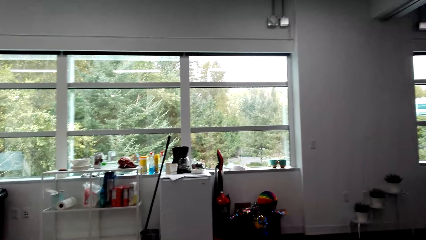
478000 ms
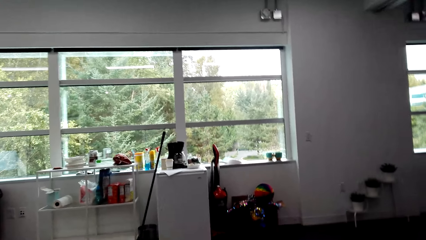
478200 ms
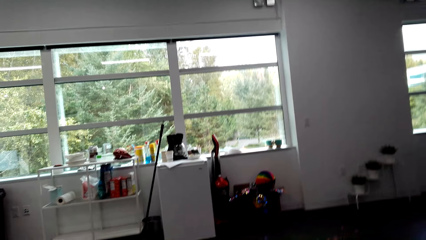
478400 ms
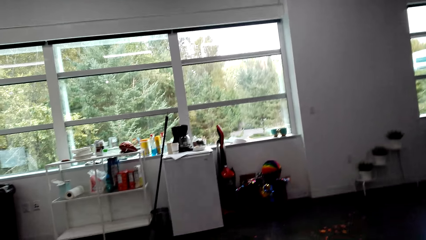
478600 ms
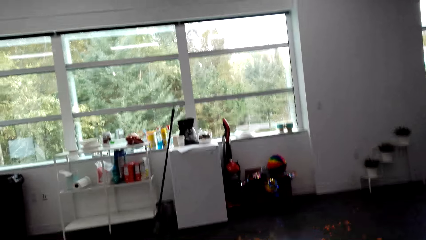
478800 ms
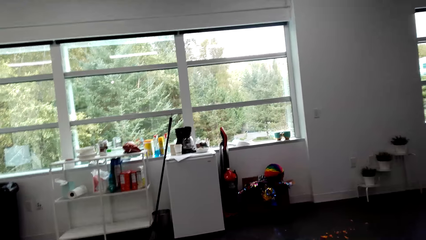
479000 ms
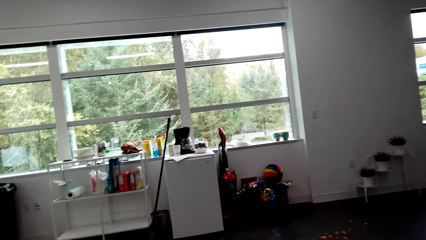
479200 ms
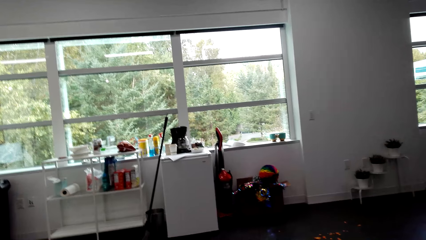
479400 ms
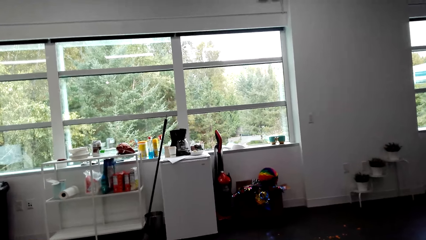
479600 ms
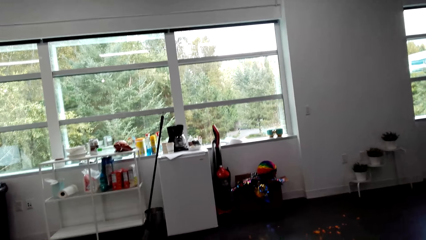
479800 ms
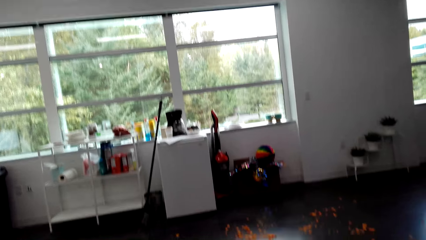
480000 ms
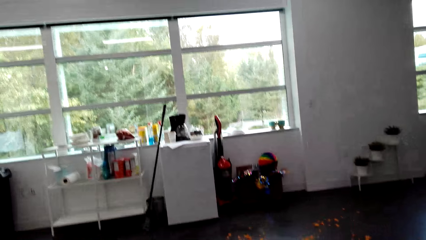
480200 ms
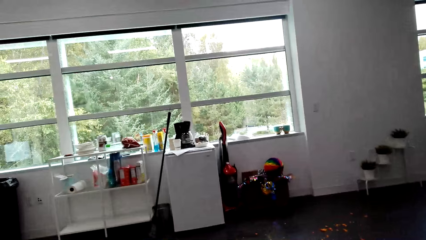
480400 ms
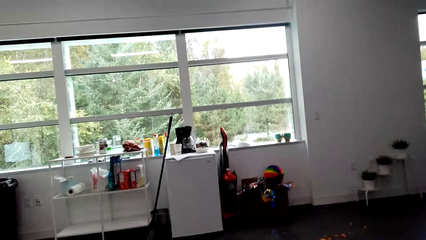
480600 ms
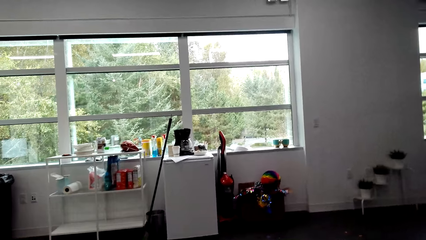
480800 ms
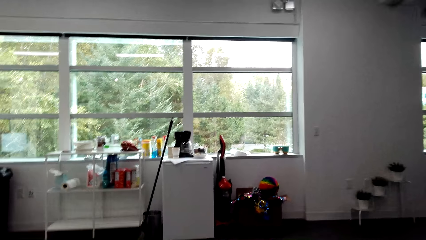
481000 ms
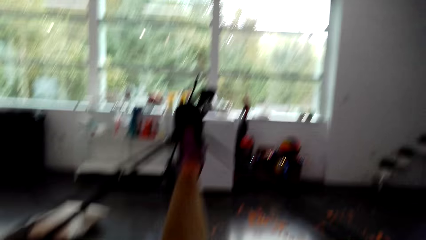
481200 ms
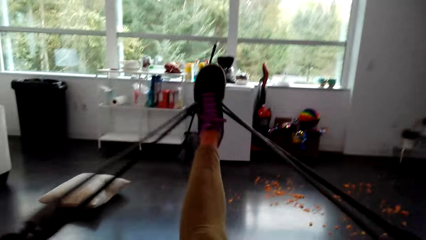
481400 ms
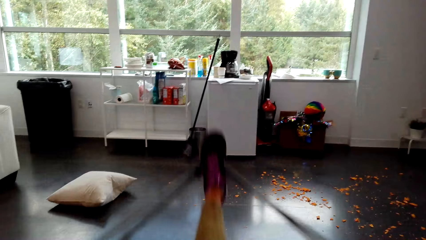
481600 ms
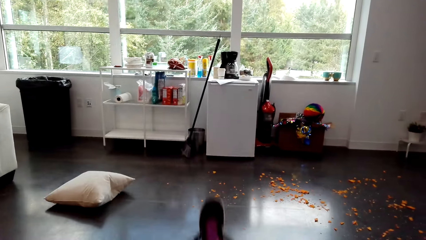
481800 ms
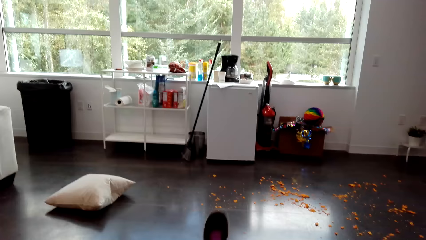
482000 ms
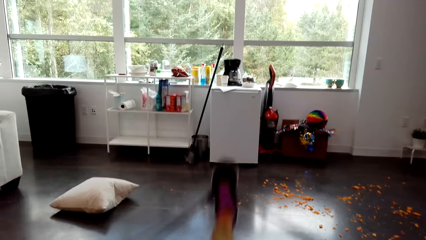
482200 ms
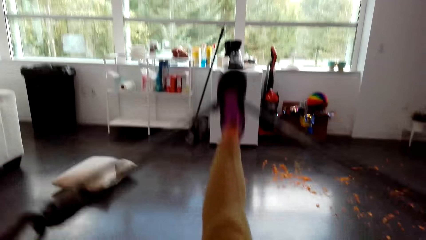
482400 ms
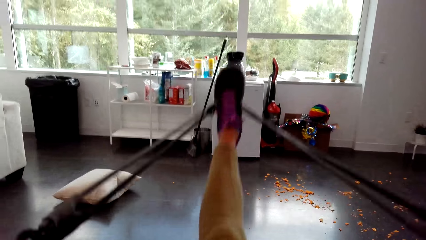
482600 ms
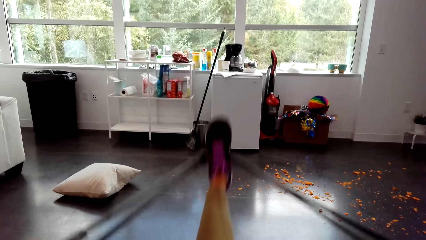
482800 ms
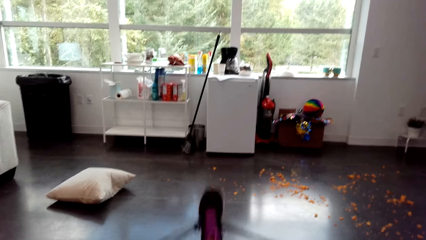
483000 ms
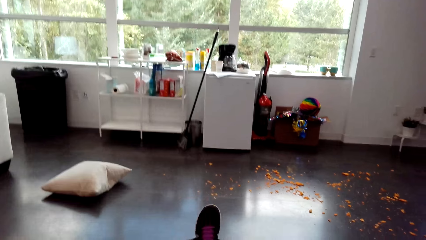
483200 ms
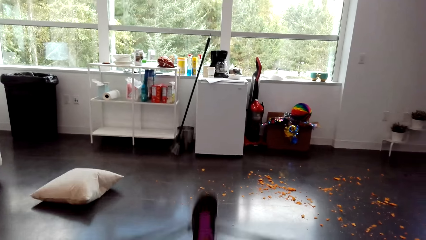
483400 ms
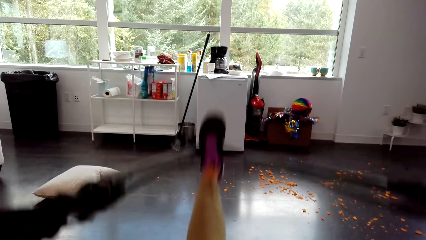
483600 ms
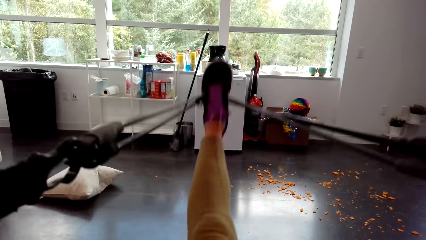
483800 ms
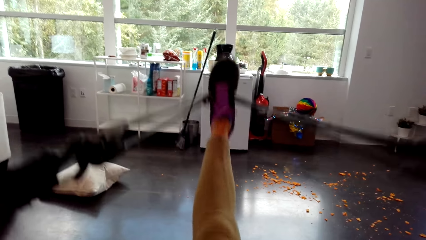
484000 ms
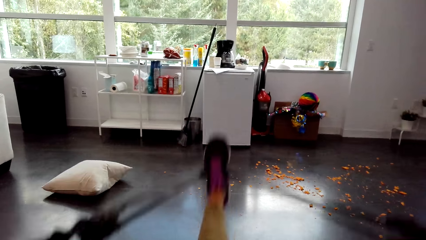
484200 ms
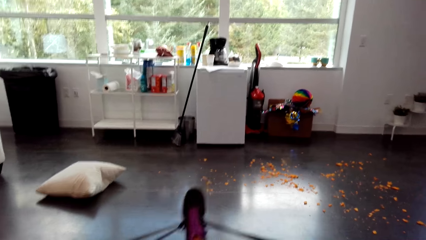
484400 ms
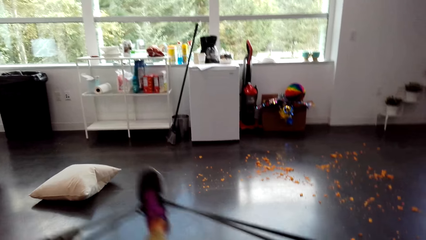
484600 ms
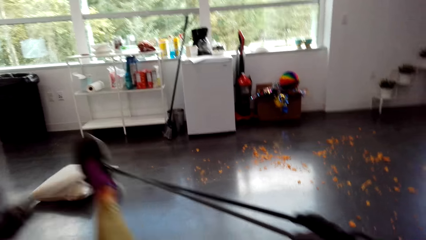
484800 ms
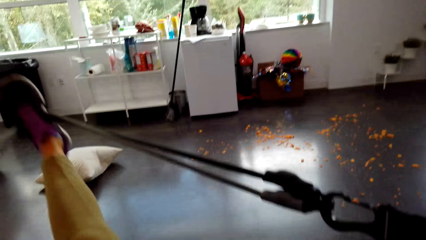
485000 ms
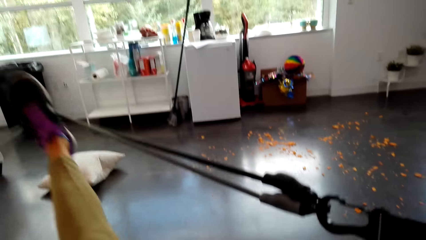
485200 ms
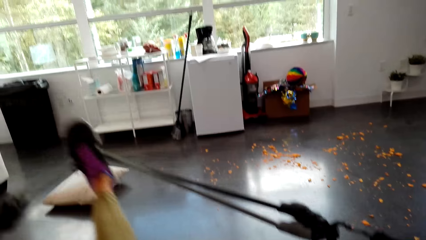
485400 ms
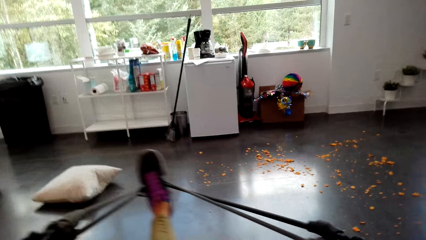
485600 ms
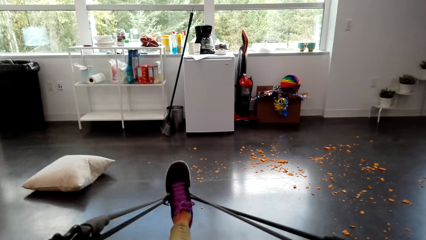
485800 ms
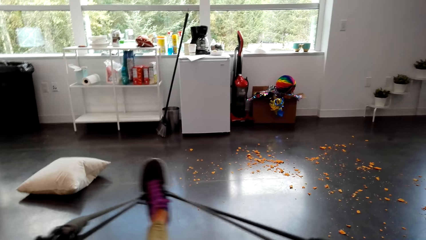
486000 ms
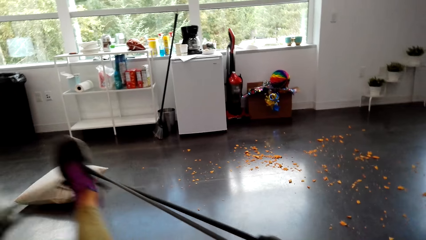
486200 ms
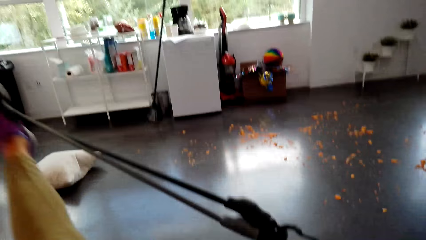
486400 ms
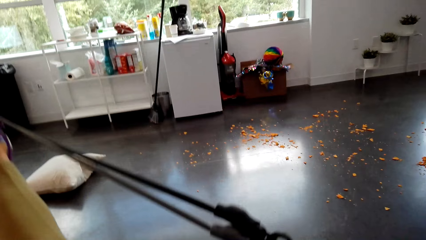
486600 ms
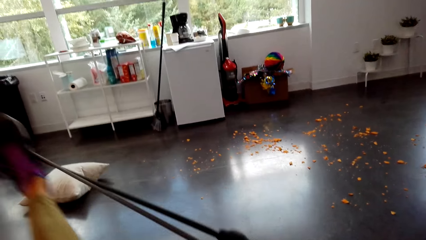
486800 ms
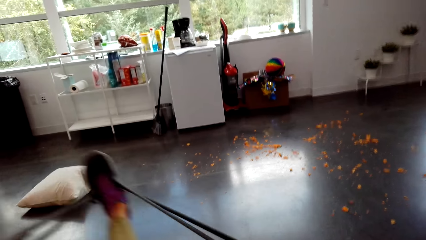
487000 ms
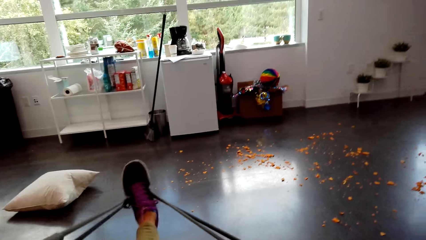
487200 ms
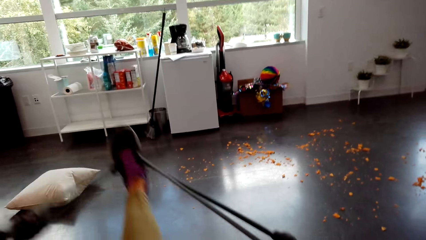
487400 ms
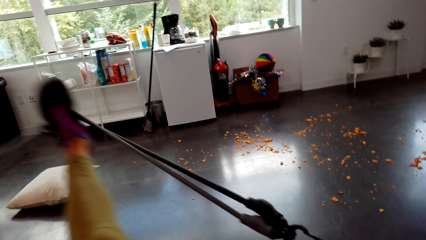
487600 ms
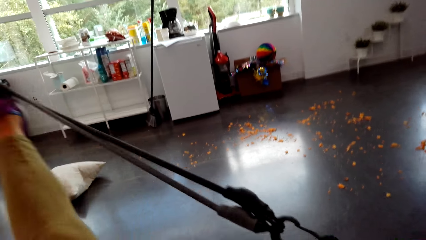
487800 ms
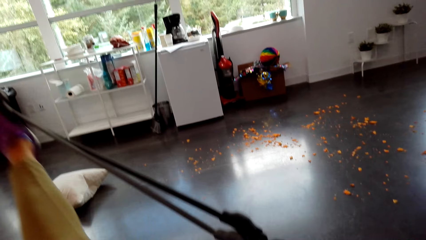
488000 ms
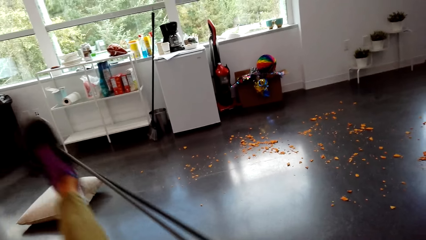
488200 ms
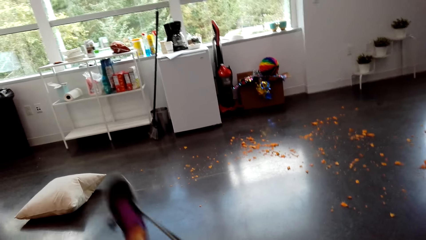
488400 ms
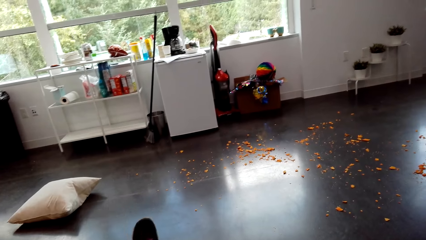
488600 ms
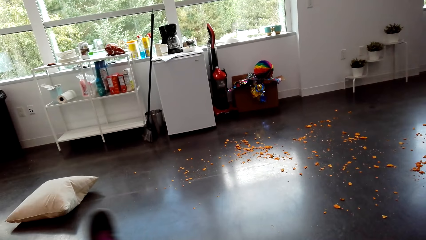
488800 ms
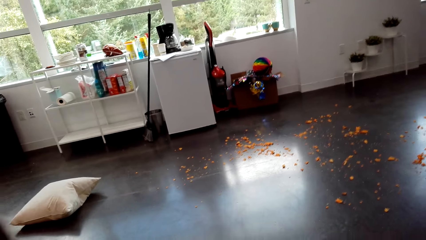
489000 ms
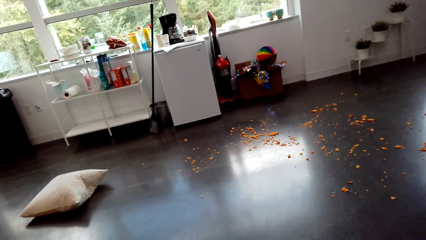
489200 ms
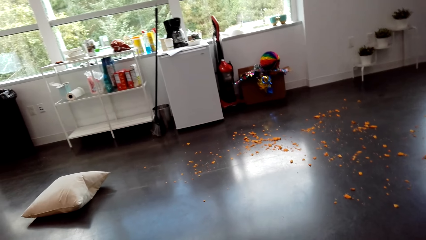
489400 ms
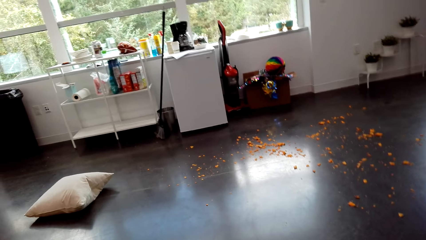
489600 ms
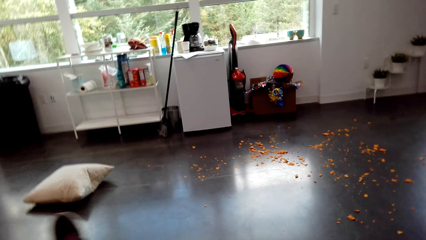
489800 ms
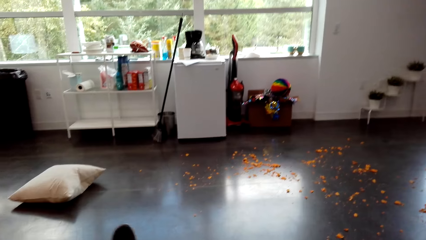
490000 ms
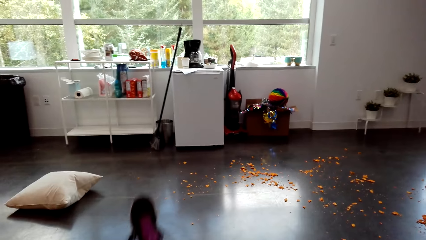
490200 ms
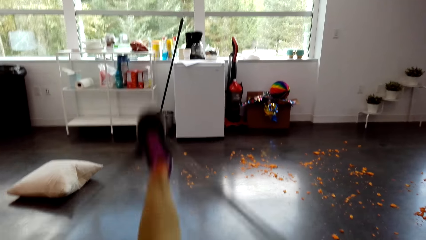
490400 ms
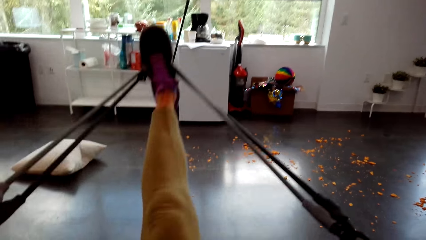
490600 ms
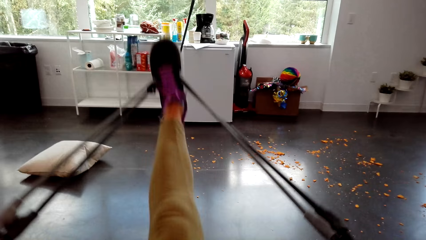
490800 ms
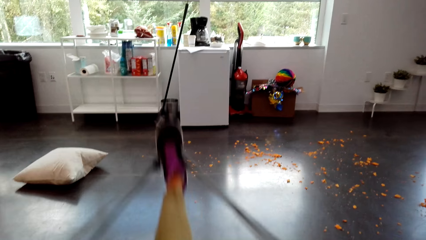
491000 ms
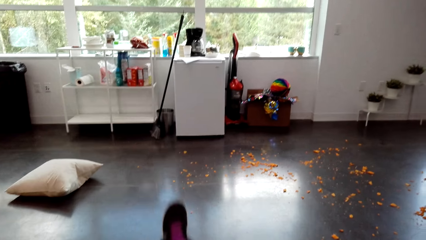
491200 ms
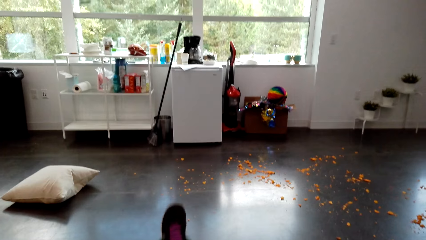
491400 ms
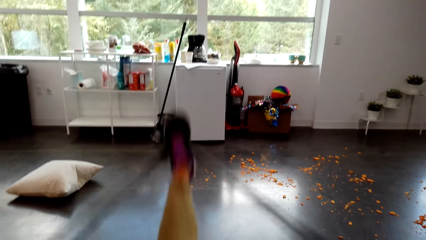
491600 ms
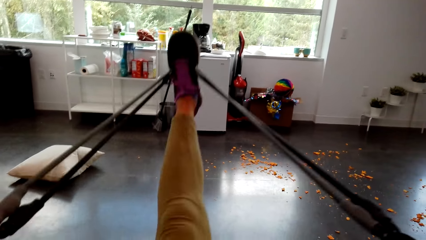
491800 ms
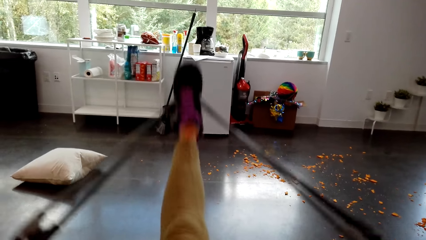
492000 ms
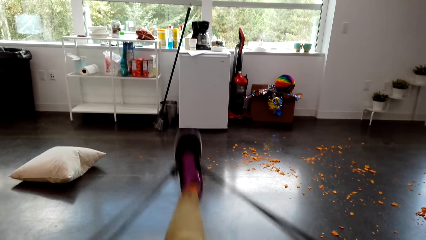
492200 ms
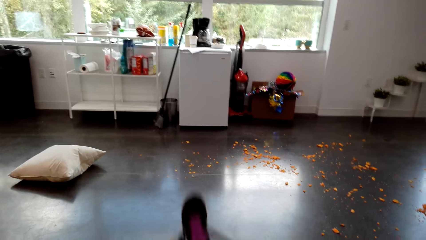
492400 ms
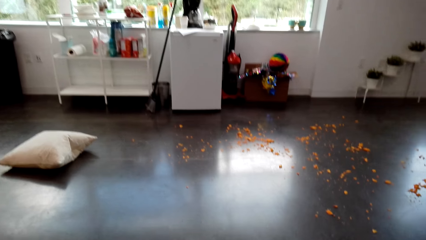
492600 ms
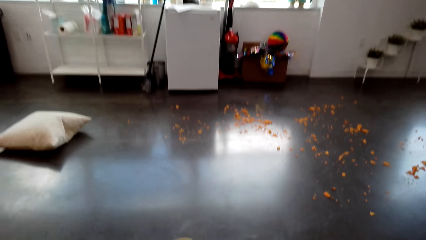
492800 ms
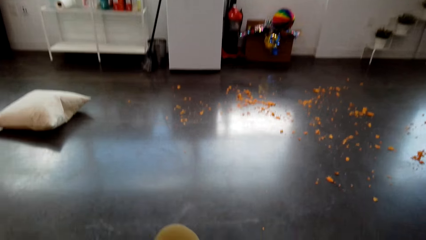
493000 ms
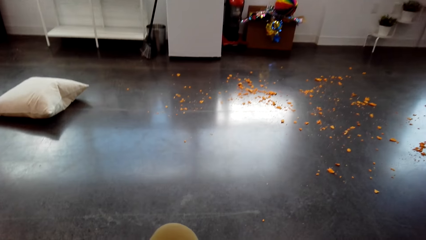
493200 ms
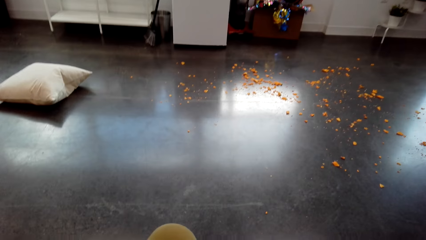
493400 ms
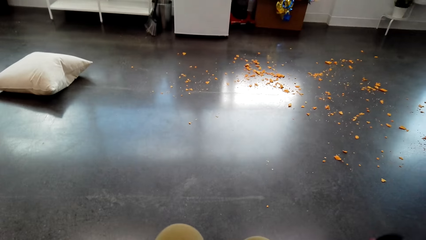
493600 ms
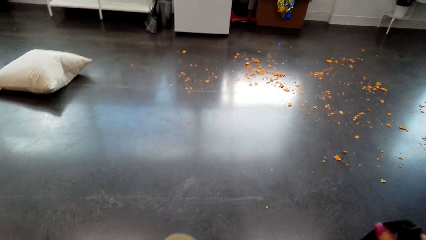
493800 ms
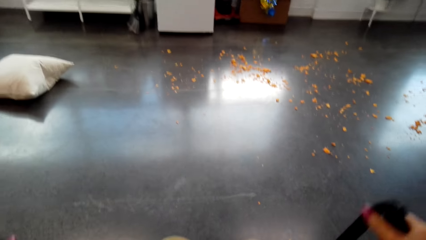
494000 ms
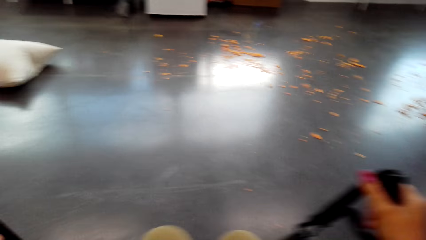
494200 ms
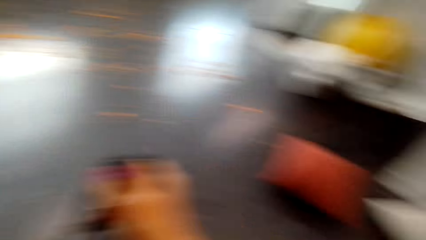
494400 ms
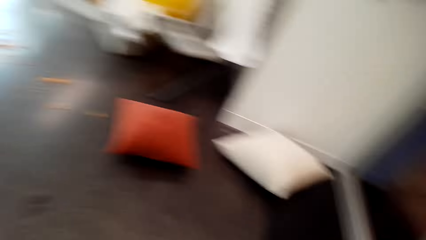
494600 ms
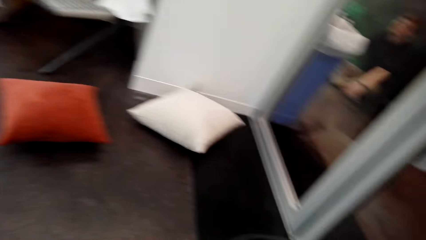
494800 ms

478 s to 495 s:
The camera wearer laughs. They stretch the leg with the resistance band.
